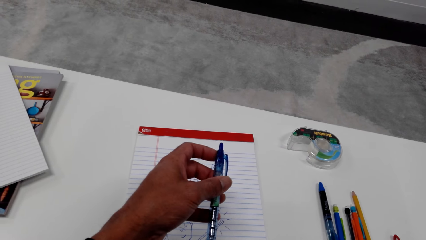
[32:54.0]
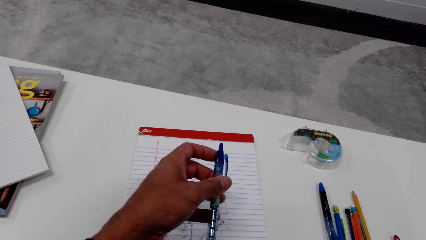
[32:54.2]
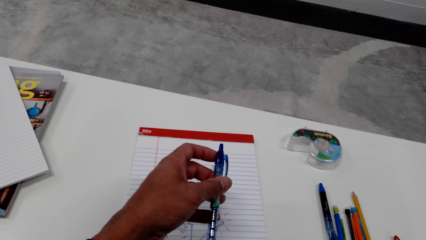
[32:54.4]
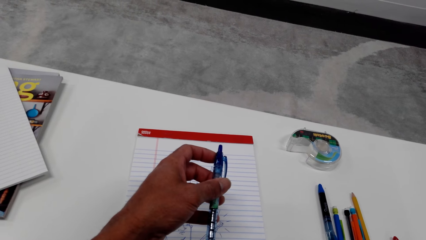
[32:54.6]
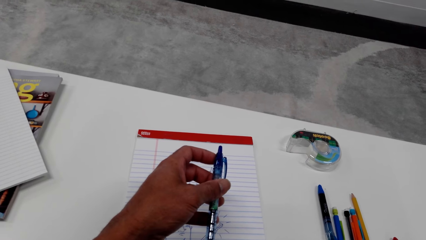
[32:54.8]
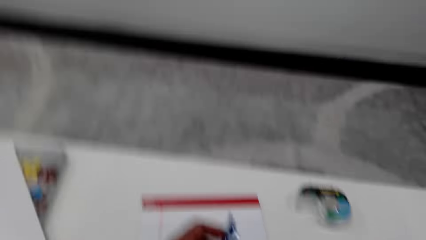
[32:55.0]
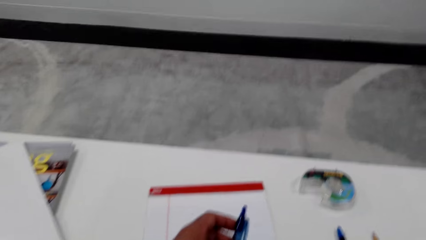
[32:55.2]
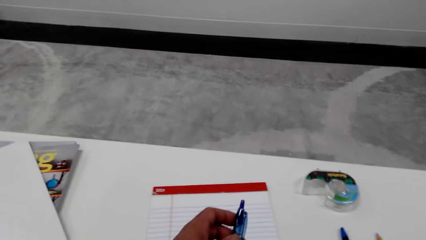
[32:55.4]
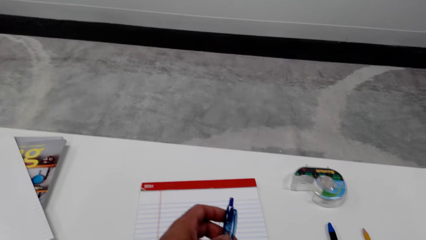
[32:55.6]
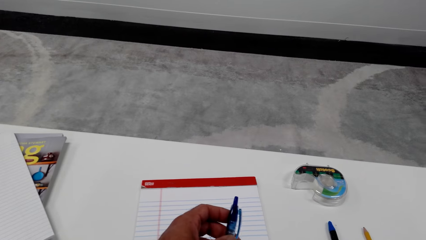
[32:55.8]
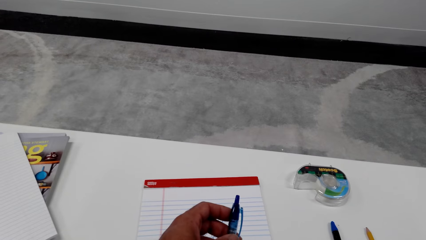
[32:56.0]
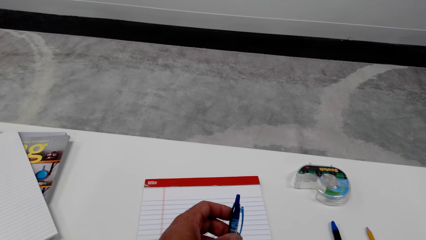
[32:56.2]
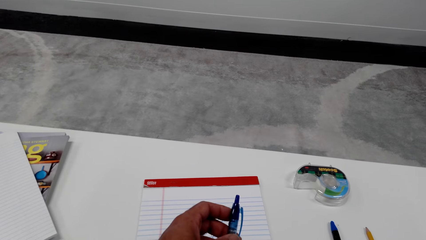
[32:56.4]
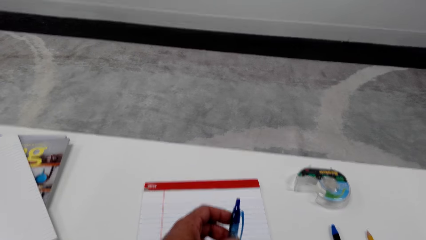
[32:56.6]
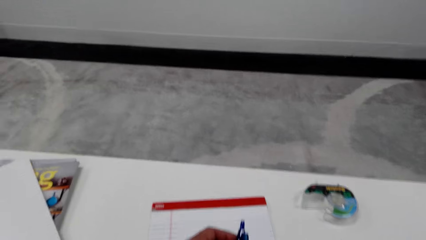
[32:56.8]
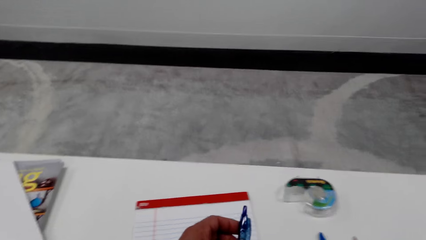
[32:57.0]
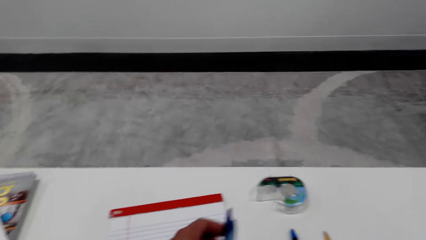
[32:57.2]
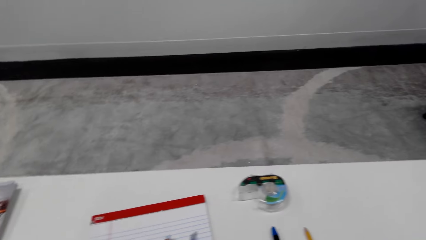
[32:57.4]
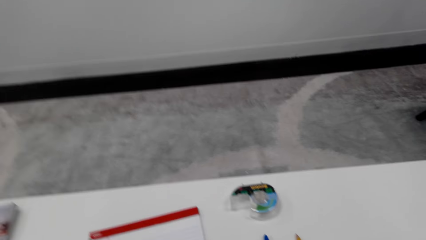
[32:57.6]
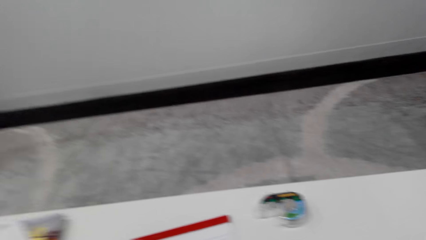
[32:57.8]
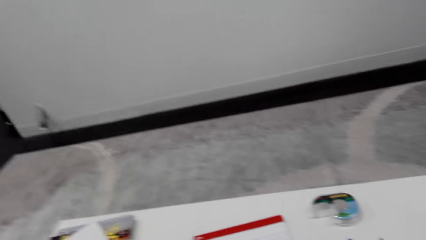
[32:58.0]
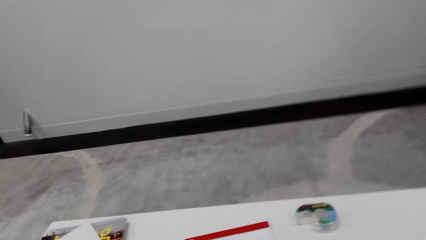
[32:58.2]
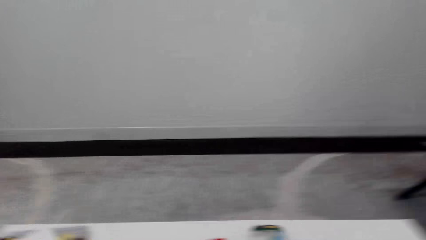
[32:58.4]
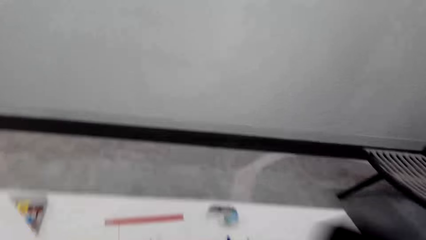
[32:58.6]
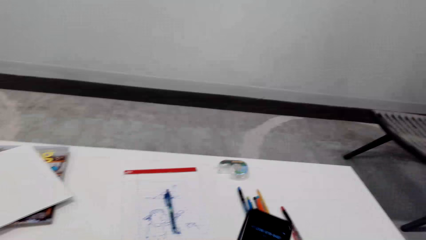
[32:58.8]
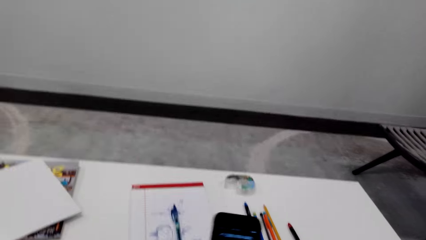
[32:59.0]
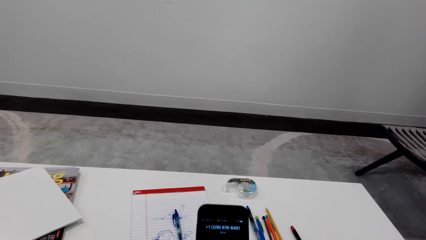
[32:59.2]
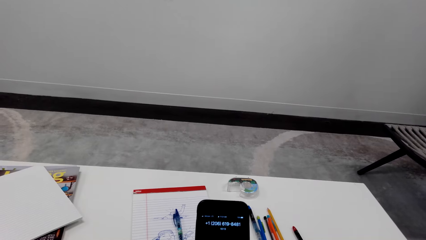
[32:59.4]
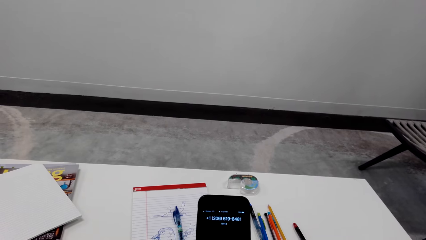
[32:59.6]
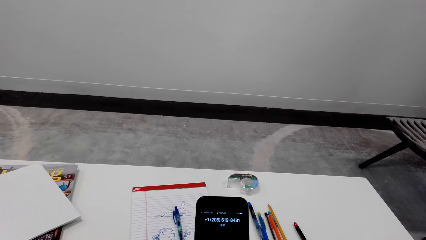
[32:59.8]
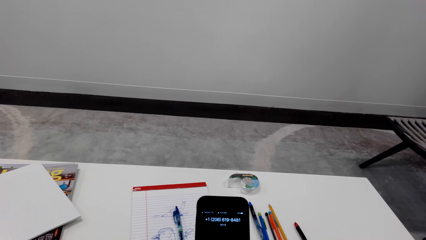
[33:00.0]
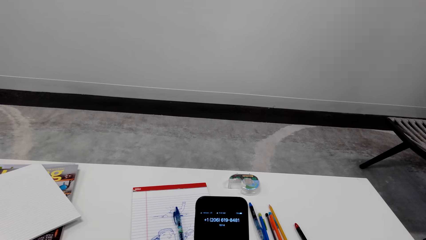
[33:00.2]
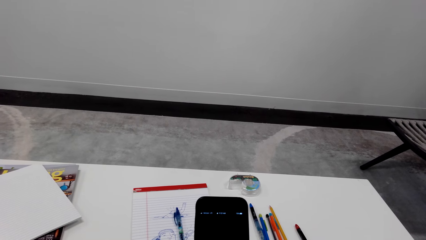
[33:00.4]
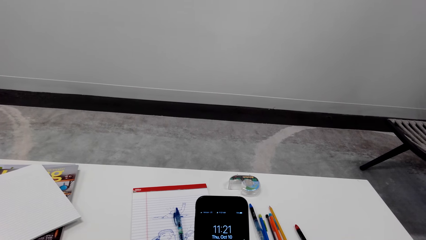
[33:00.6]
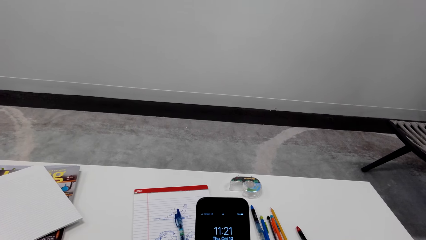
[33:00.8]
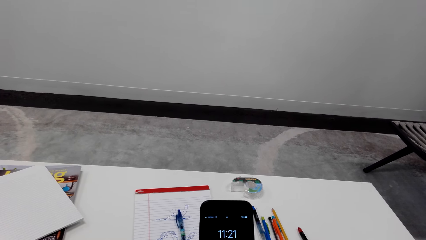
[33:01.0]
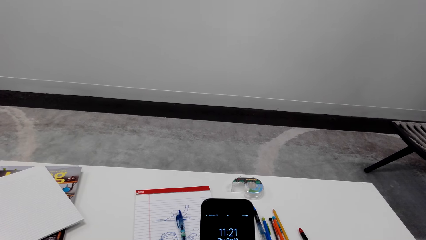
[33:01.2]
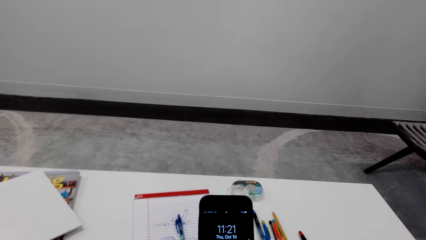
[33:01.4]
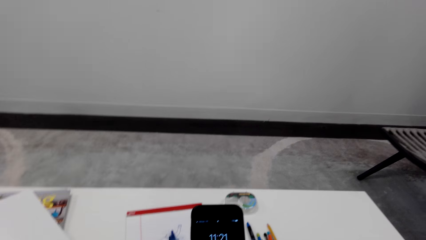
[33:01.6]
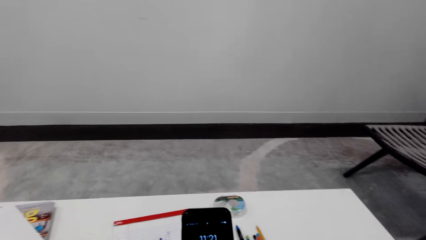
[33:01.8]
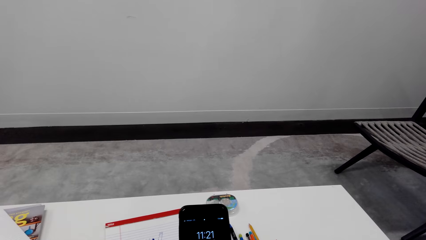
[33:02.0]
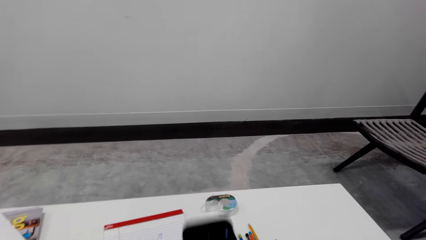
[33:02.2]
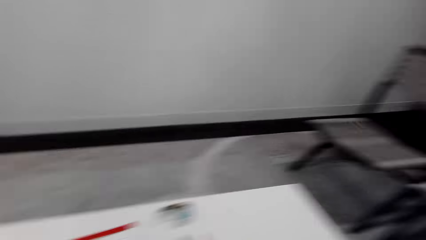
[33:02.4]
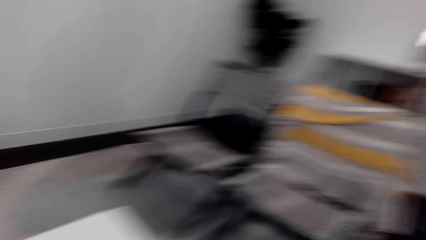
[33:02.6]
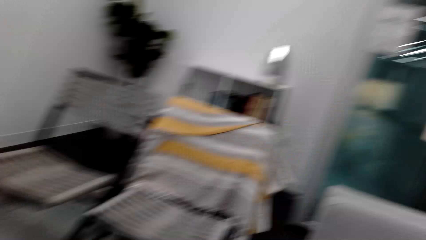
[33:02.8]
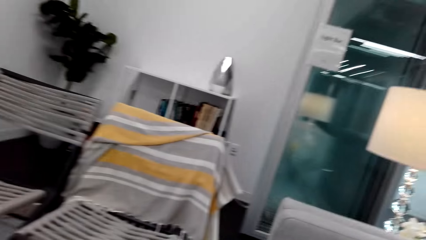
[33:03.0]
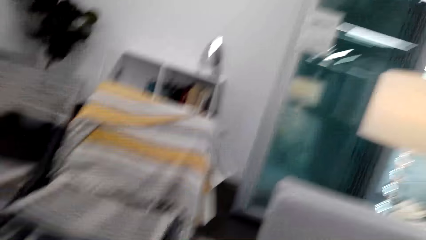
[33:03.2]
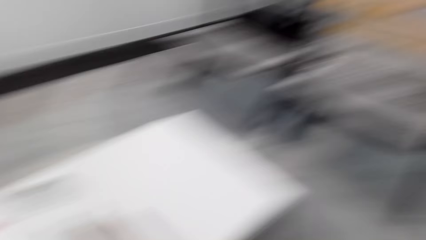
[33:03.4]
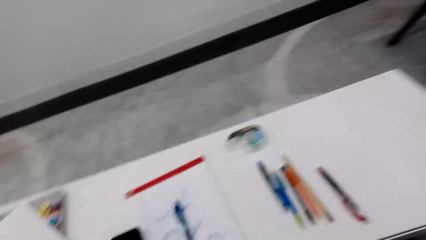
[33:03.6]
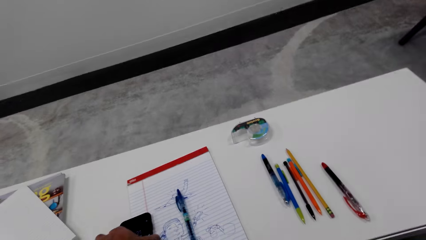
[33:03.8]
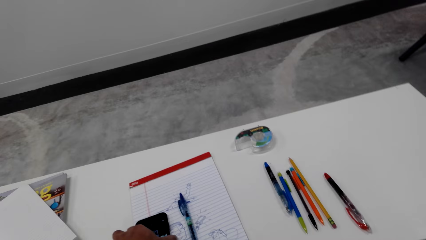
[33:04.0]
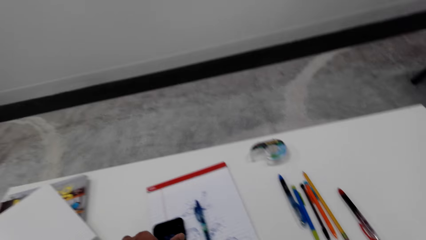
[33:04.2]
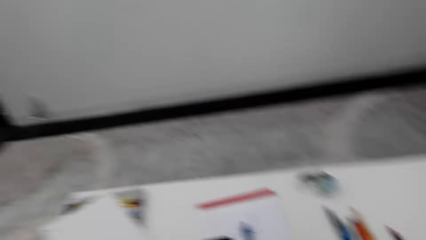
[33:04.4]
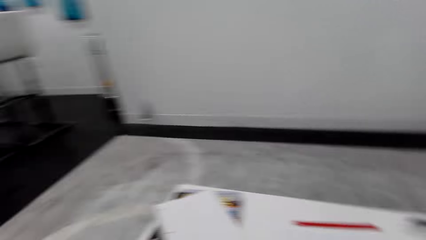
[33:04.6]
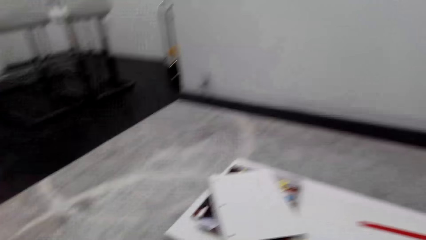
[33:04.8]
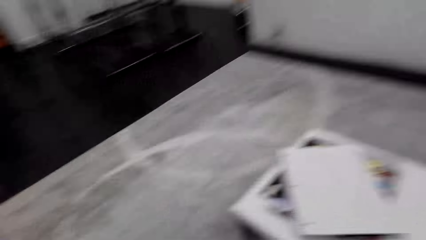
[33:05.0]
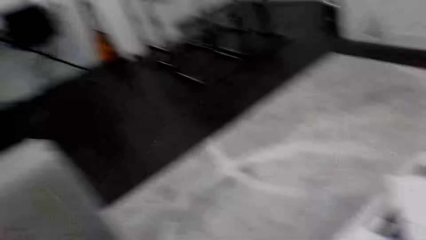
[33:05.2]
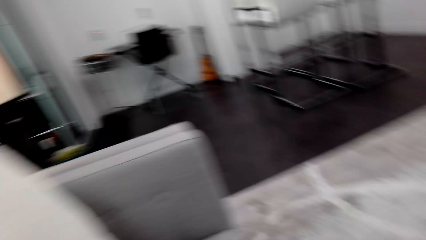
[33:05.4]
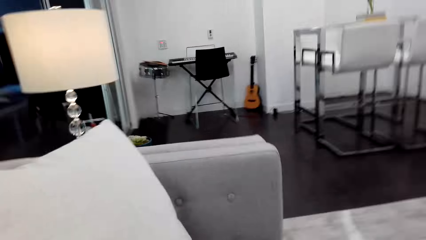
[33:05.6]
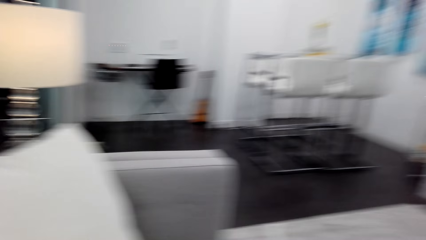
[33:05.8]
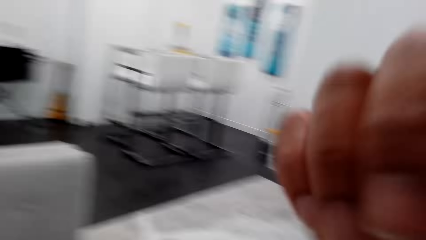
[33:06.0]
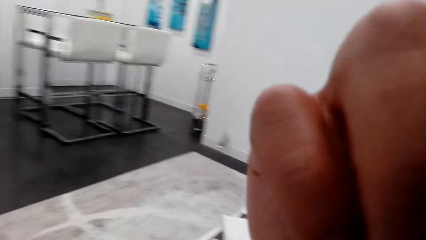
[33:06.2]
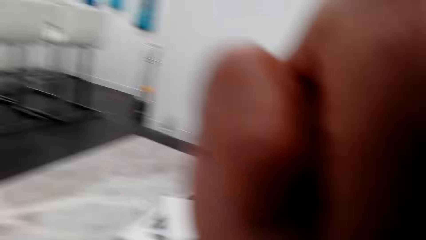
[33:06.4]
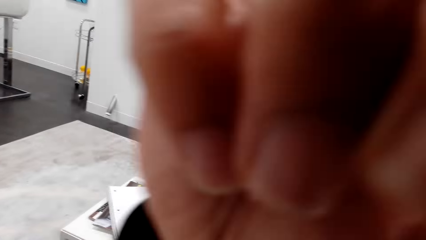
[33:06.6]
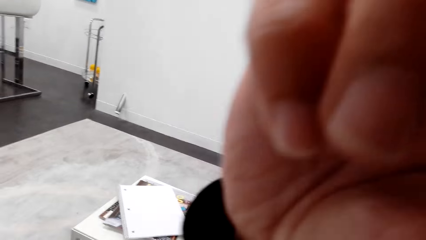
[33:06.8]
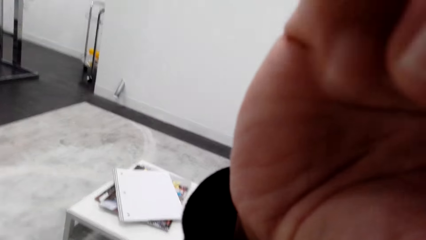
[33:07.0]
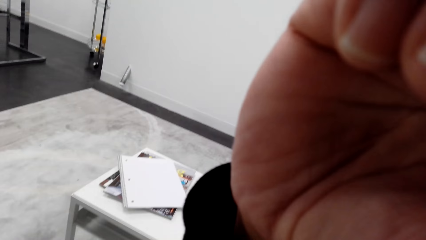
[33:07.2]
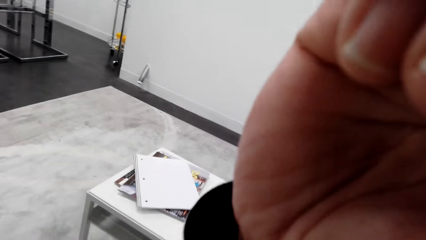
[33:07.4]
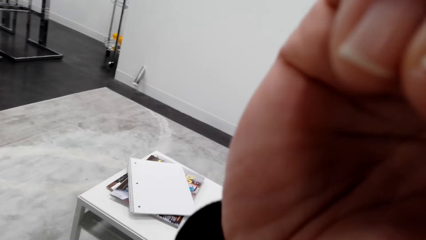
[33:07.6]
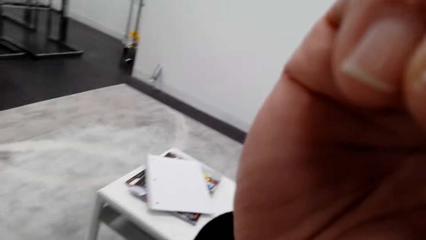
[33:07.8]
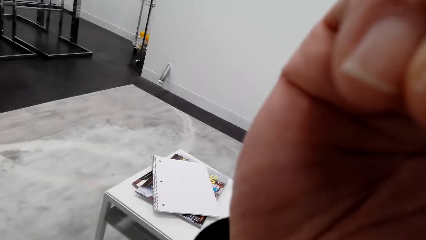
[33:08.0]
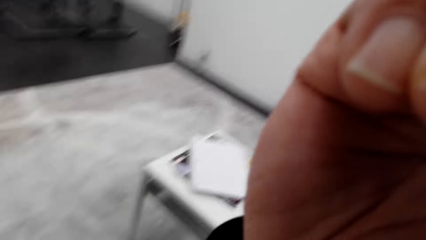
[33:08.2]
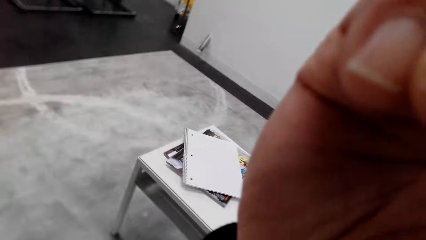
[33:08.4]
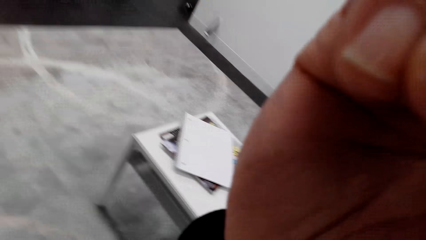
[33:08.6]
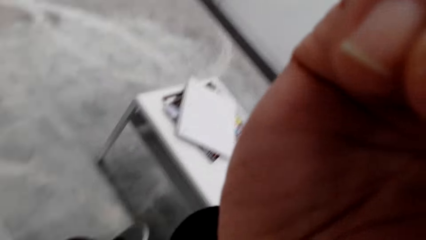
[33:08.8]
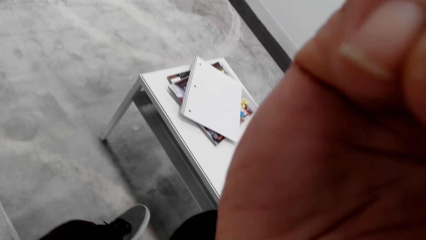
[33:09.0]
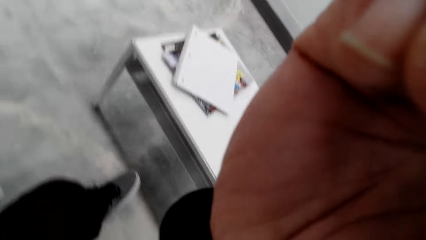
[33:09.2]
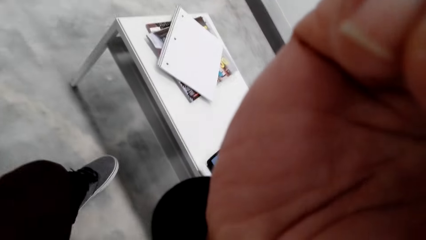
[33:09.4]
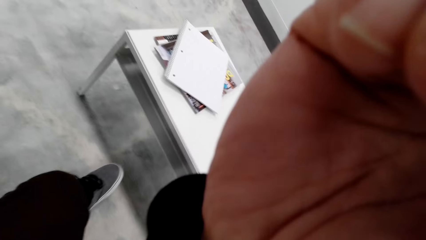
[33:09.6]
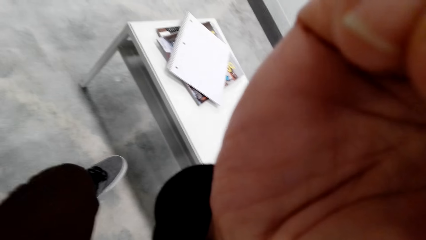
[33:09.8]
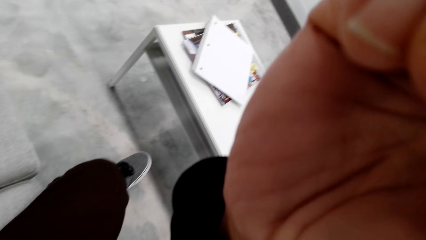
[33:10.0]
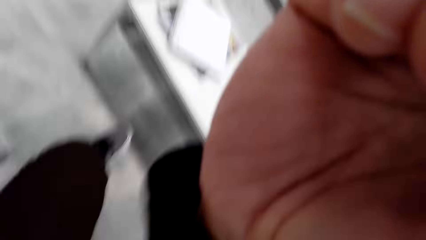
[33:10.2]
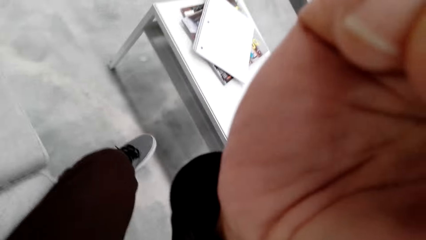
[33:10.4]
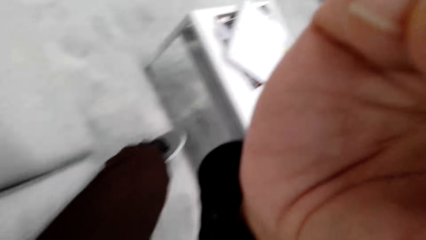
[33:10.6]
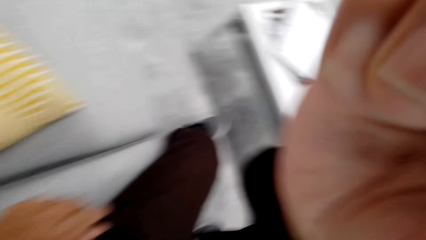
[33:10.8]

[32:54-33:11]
The camera wearer looks around. They place the pen on the book. They look at a mobile phone. They operate the phone. They turn around. They put the mobile phone on the table. They turn around. They fix the camera on their head.
